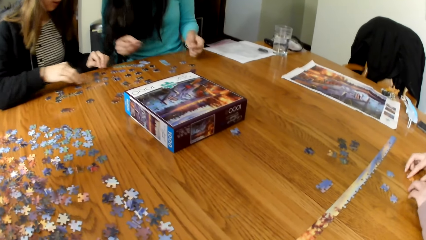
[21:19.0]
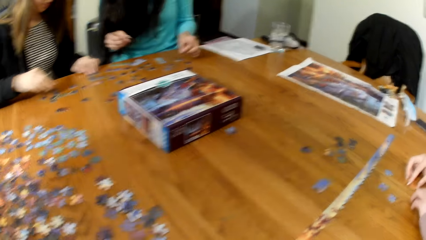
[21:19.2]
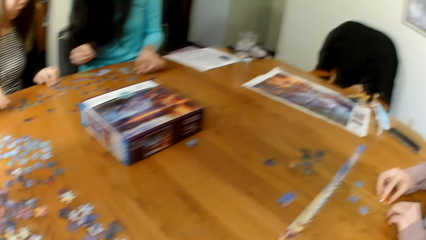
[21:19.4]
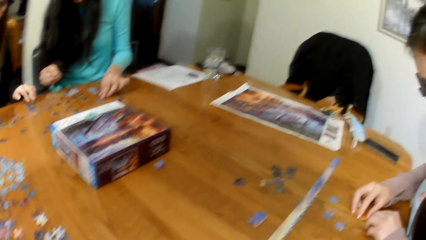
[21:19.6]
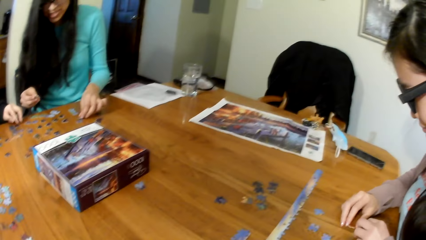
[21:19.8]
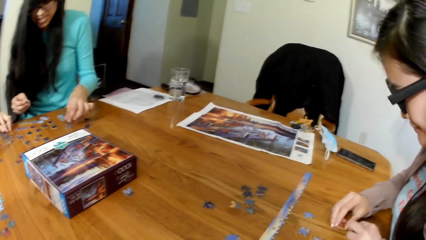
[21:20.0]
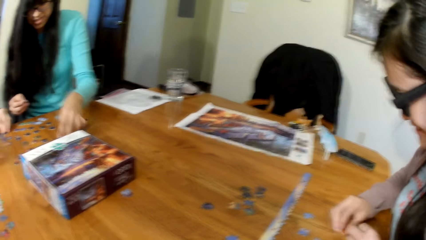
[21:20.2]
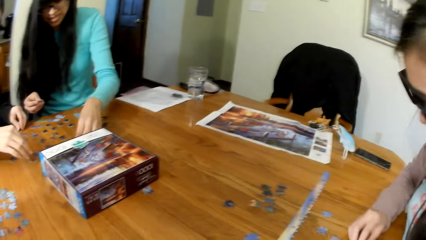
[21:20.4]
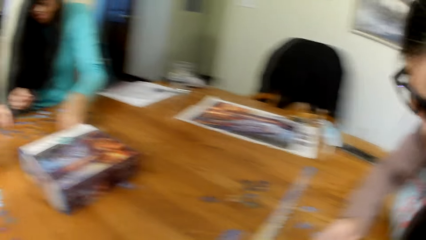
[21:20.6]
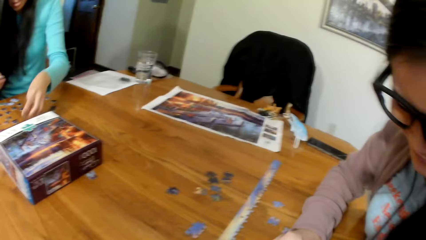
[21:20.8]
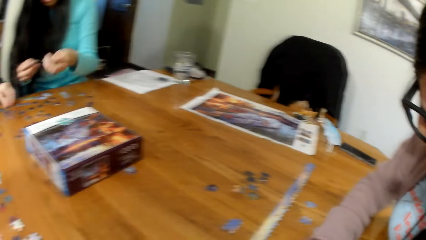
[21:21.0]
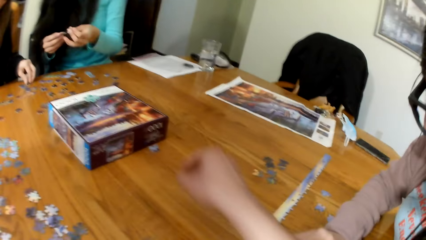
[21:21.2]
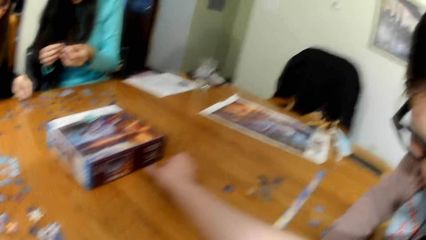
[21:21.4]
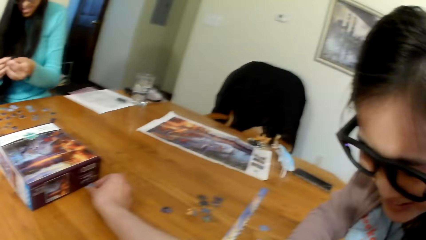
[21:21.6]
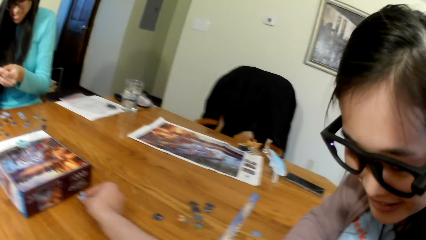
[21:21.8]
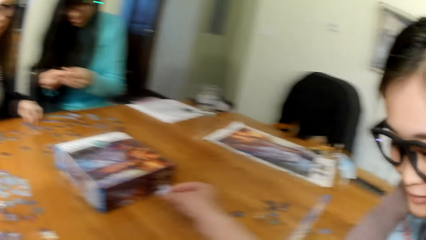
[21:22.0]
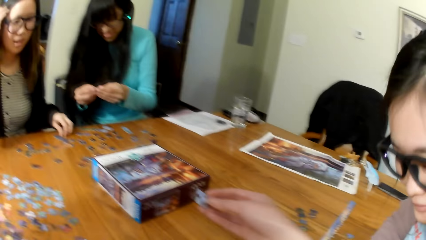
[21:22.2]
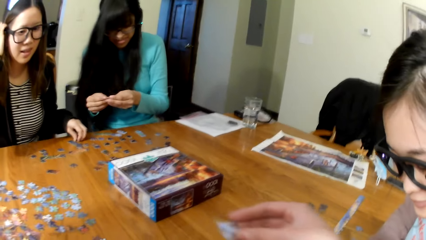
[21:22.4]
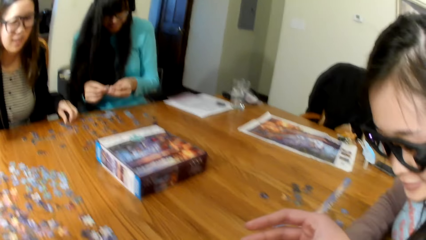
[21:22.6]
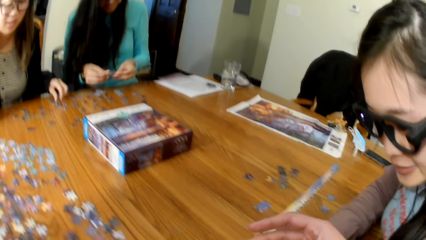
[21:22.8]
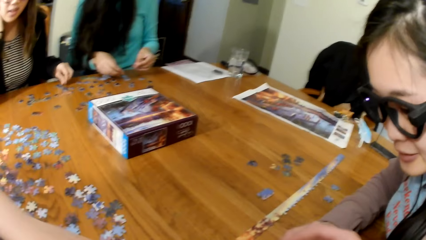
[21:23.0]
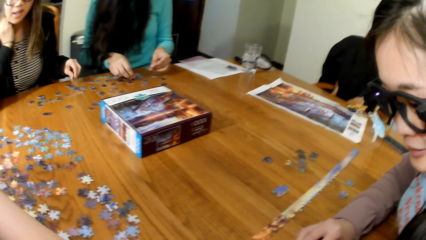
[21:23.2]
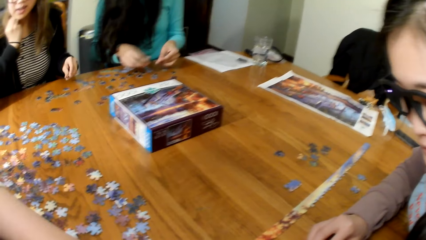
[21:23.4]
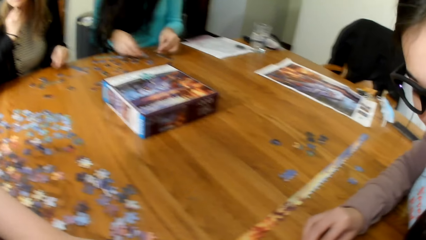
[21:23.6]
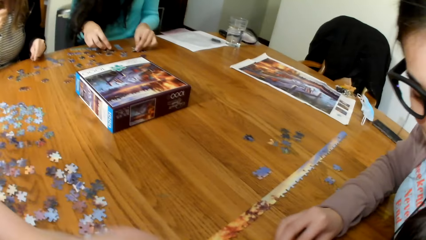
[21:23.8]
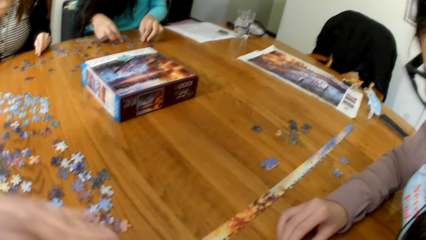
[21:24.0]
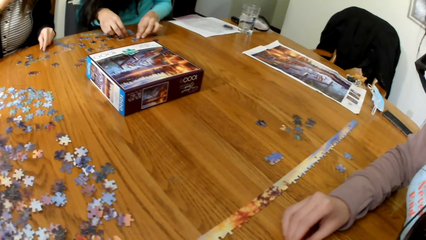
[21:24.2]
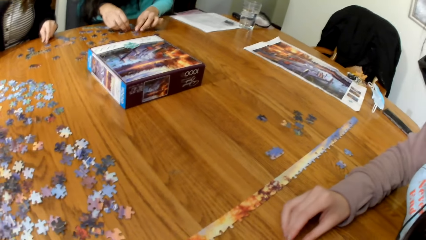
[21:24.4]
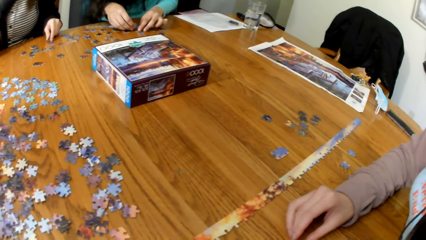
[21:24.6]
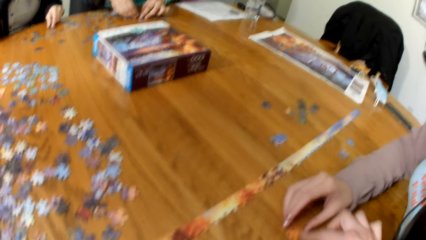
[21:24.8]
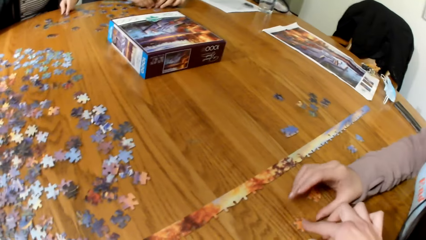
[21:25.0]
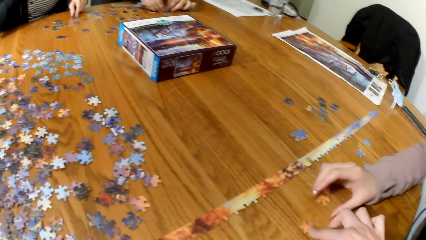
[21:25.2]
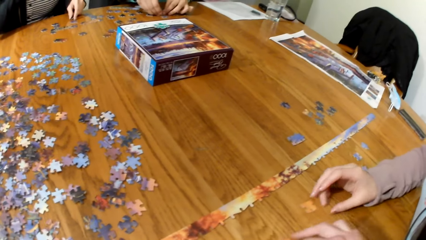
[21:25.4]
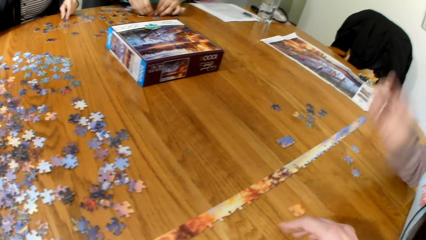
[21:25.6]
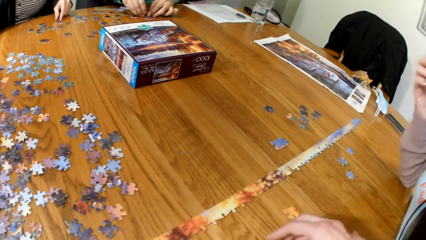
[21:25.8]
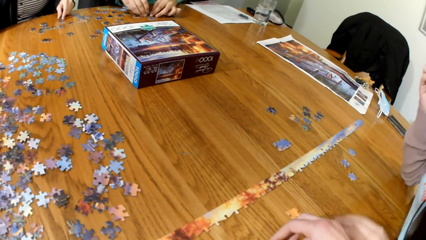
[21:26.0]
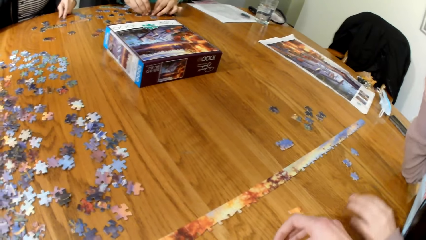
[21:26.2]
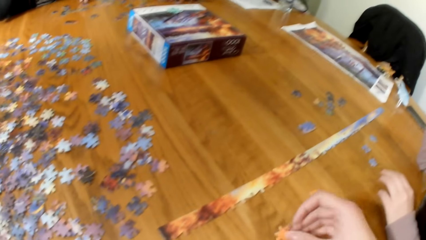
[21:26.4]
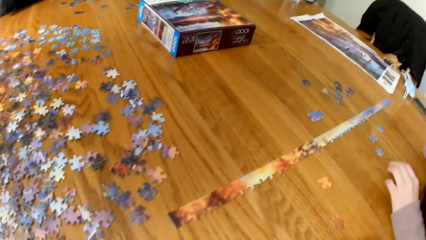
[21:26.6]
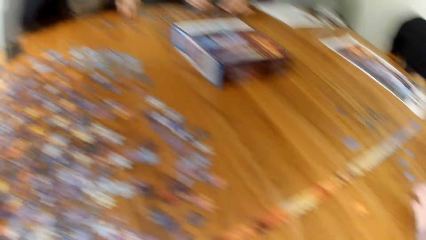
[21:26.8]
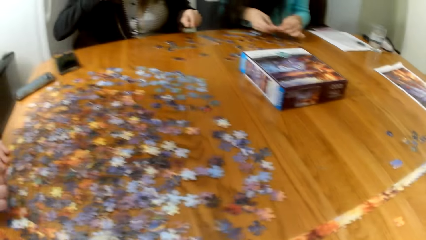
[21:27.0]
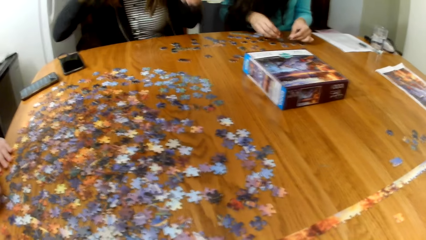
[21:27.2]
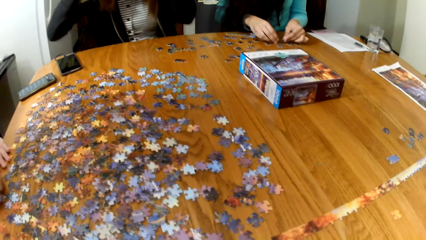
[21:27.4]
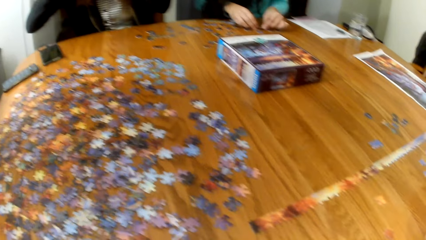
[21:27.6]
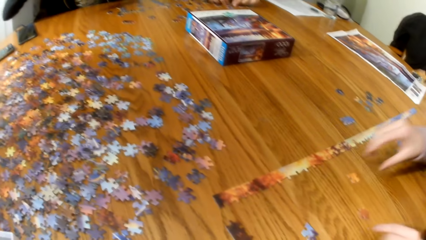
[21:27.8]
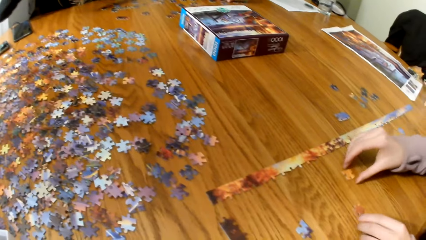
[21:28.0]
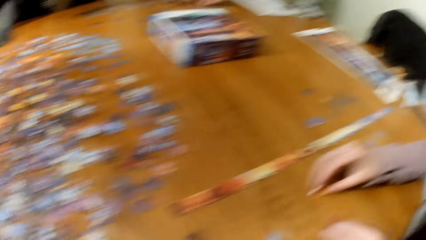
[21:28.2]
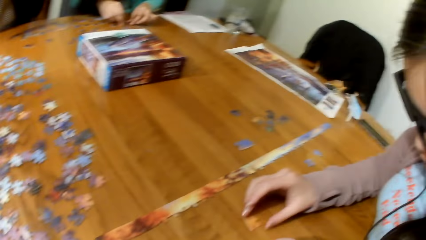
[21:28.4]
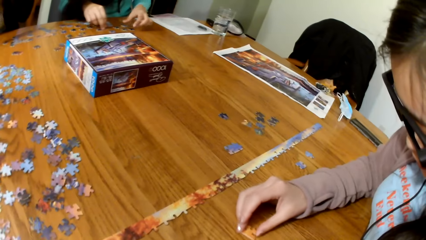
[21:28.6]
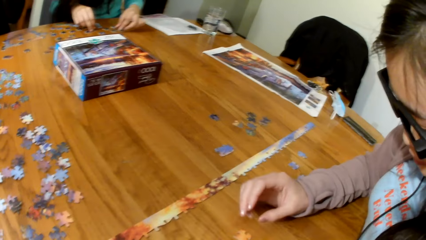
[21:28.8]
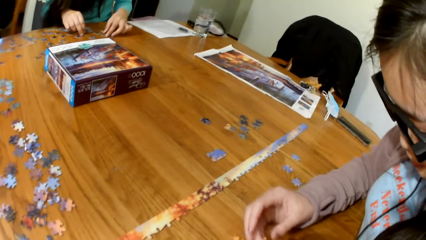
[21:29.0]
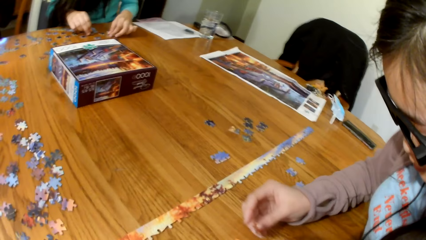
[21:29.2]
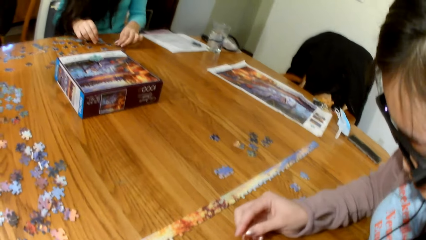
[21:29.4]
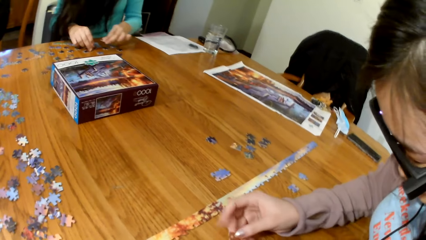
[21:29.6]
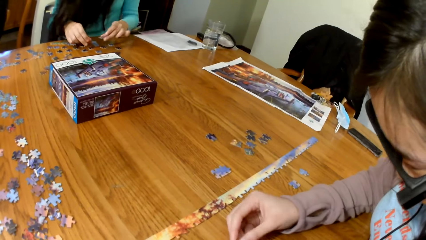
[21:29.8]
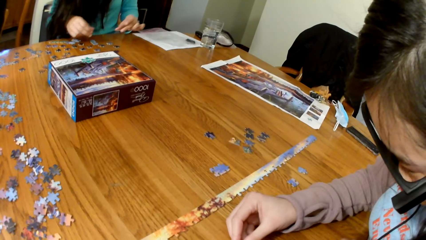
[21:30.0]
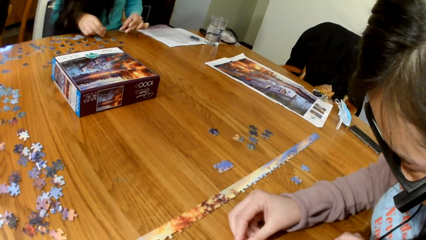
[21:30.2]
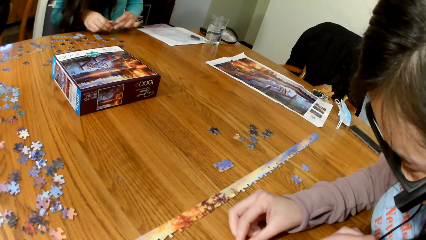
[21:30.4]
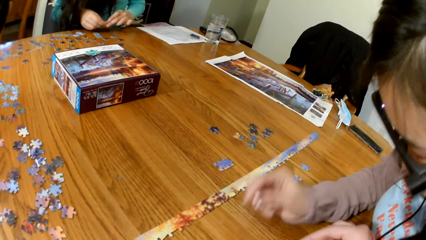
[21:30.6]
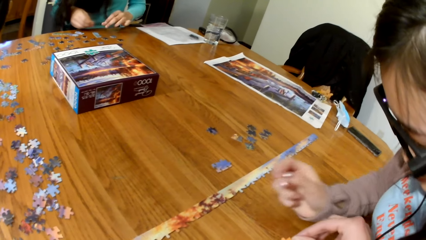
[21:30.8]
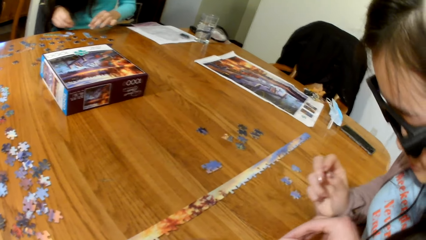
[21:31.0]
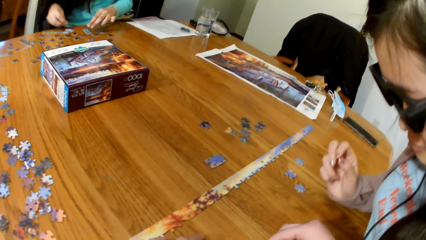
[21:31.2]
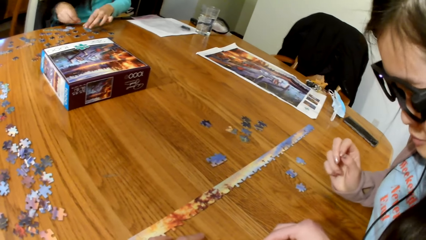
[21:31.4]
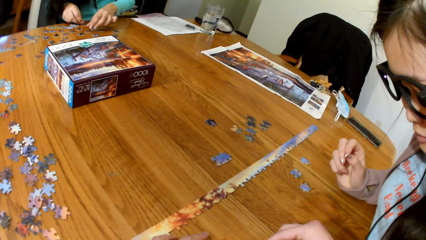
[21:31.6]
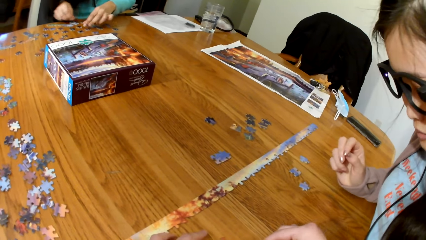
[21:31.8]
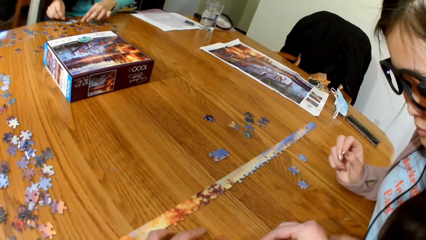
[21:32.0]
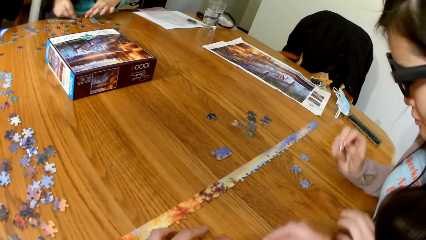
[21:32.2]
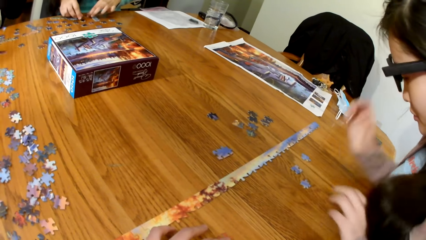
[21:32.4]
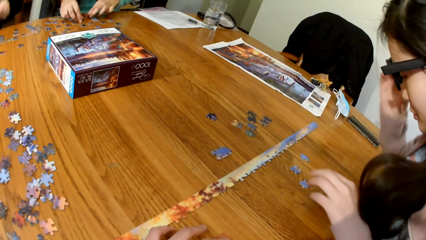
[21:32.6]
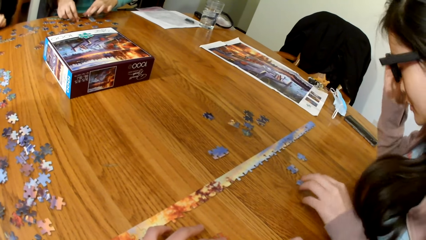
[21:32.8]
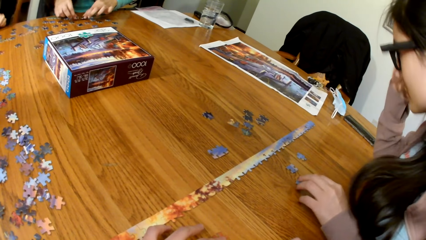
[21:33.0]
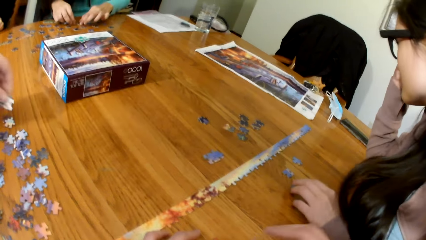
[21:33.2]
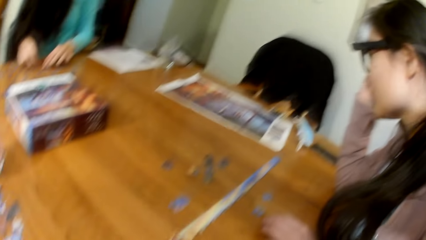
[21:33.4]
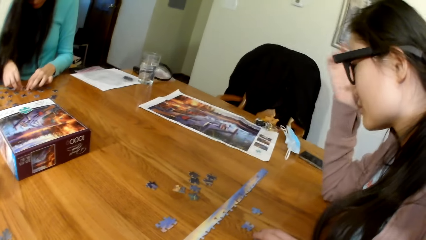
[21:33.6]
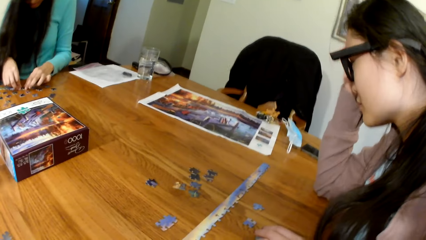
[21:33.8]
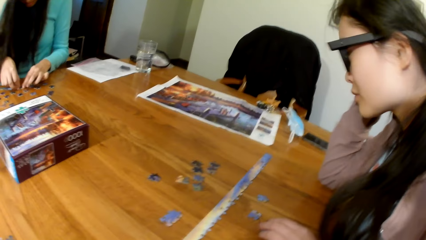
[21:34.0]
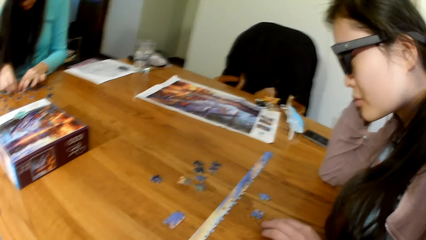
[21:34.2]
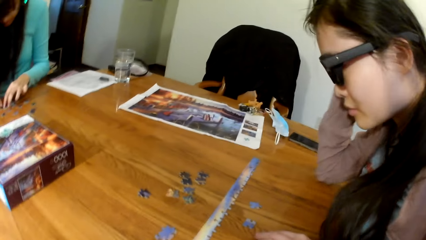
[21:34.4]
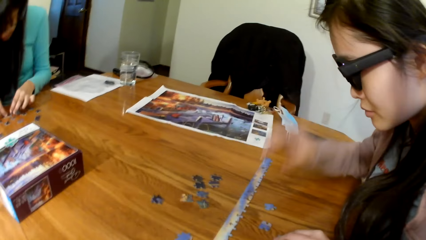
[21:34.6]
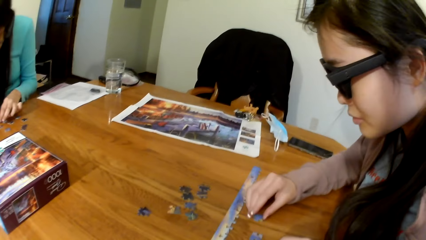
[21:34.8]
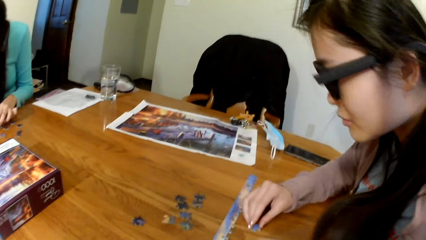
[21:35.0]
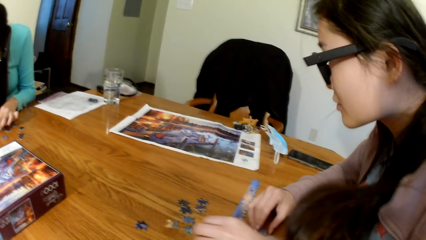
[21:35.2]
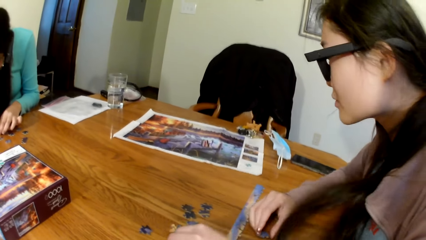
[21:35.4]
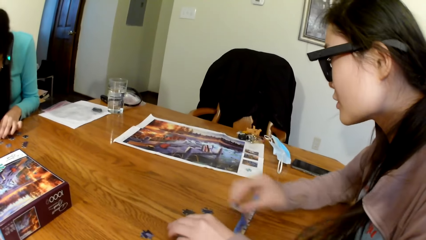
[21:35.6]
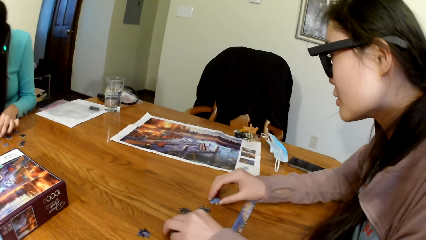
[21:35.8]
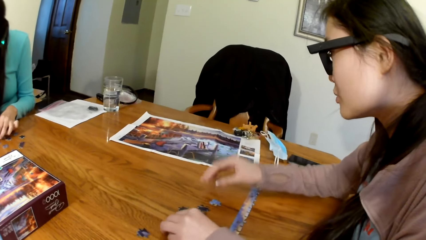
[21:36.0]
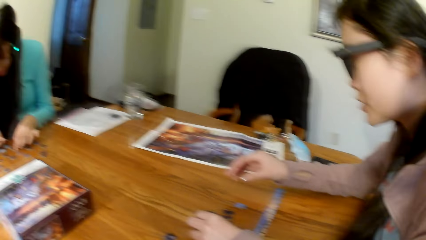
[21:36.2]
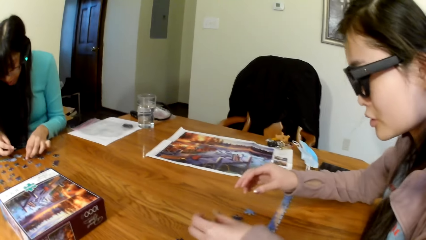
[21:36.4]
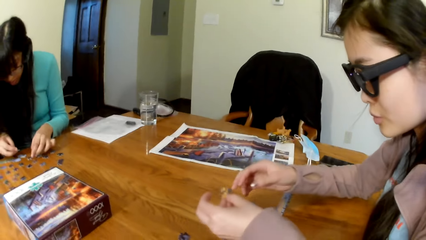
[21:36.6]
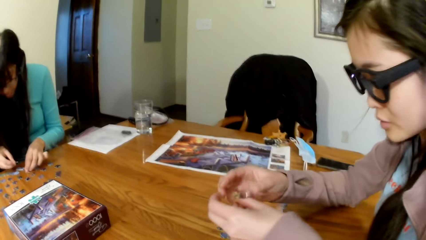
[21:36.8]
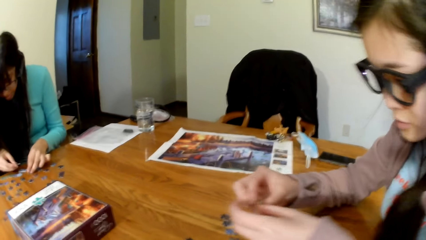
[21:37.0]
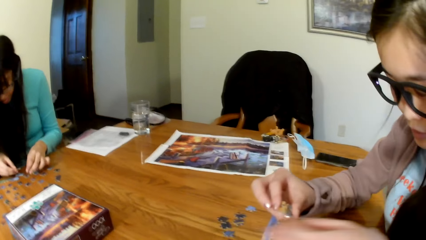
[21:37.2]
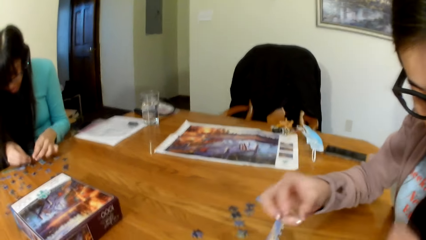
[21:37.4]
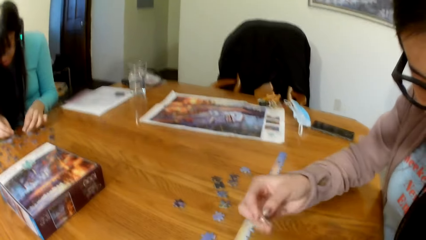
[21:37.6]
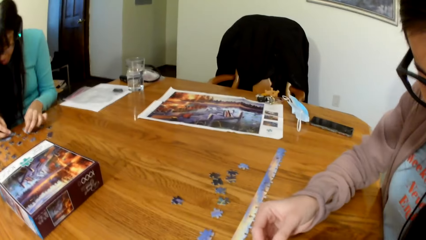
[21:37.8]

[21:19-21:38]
The camera wearer gathers puzzle cards. A woman puts the puzzle together. Another woman puts the puzzle together. A third woman puts the puzzle together. A lady gathers the puzzle cards.
